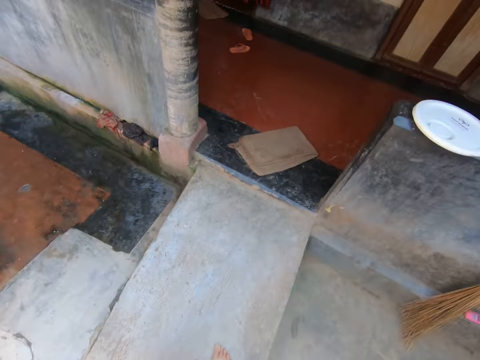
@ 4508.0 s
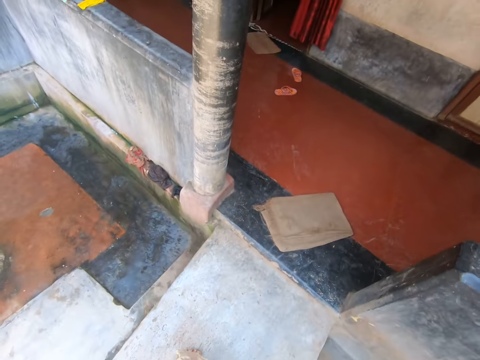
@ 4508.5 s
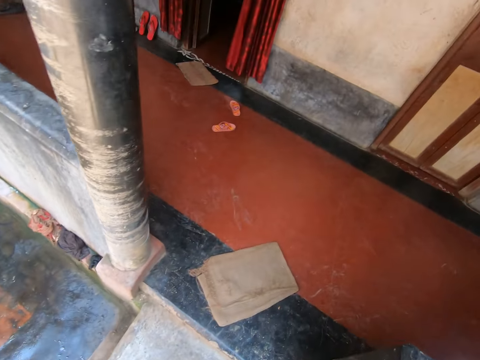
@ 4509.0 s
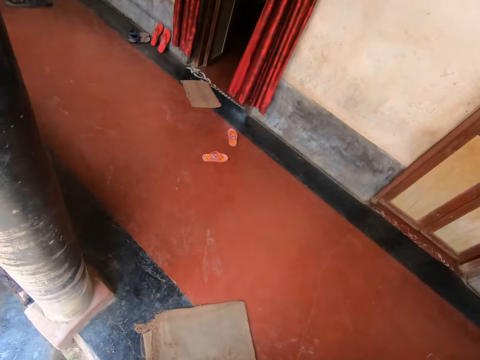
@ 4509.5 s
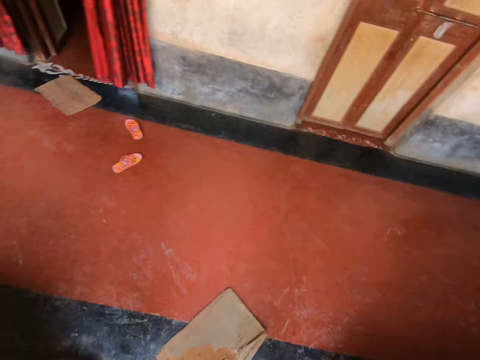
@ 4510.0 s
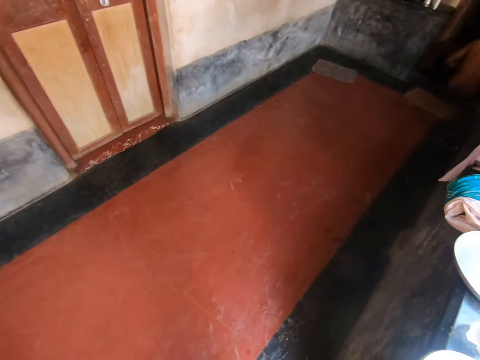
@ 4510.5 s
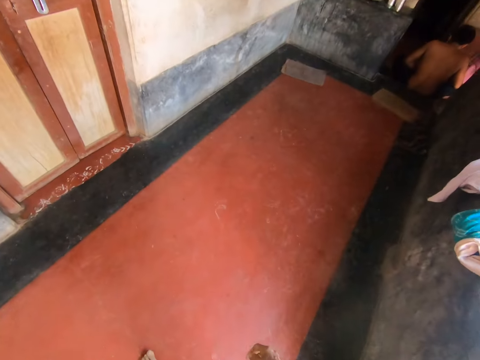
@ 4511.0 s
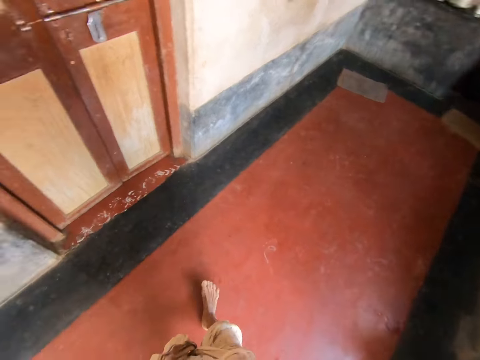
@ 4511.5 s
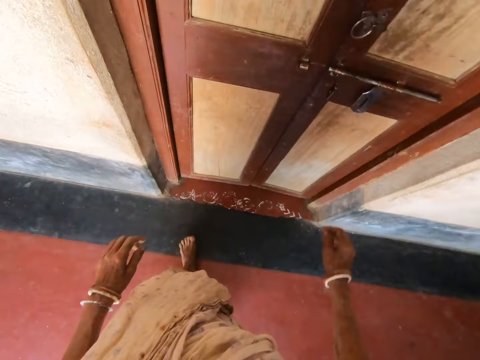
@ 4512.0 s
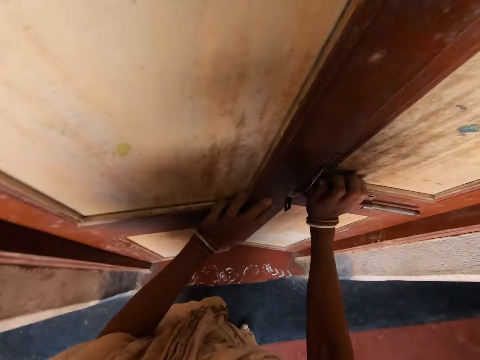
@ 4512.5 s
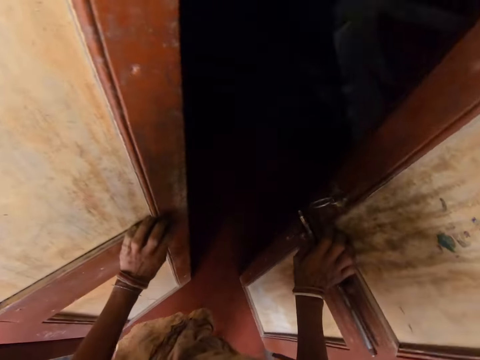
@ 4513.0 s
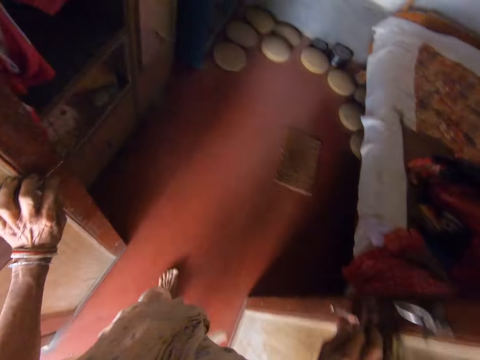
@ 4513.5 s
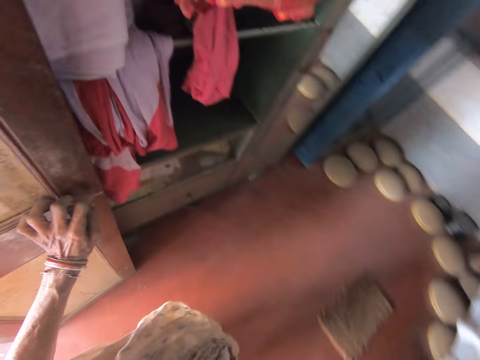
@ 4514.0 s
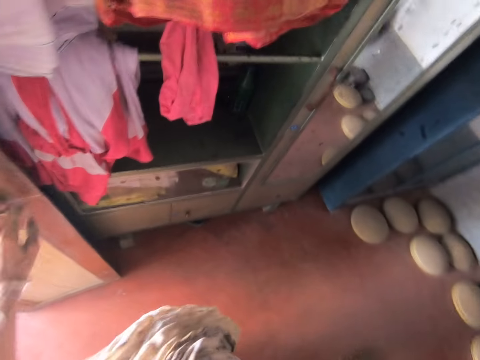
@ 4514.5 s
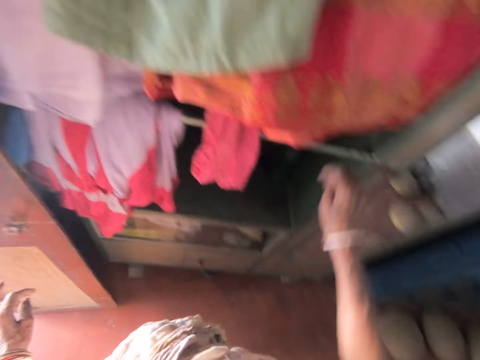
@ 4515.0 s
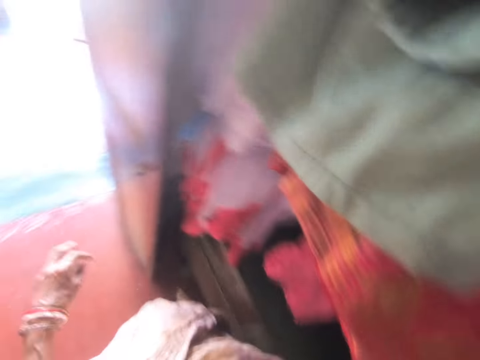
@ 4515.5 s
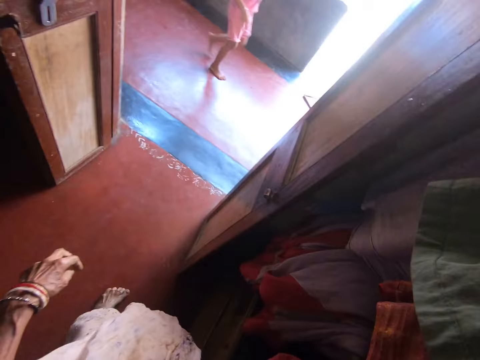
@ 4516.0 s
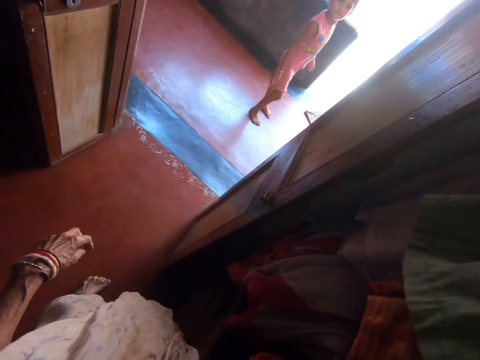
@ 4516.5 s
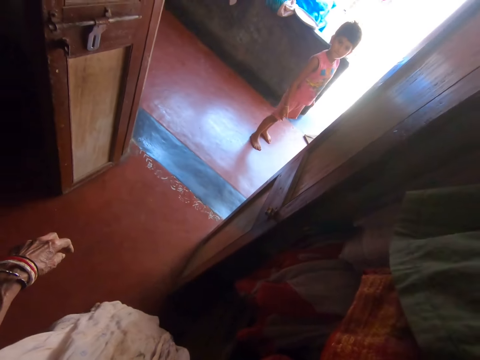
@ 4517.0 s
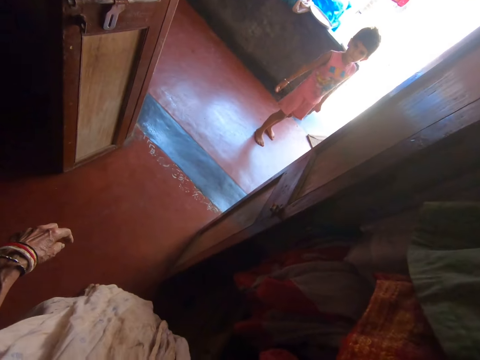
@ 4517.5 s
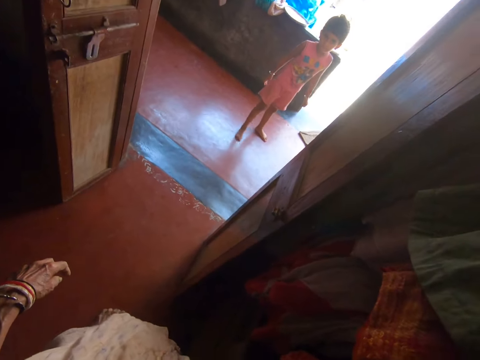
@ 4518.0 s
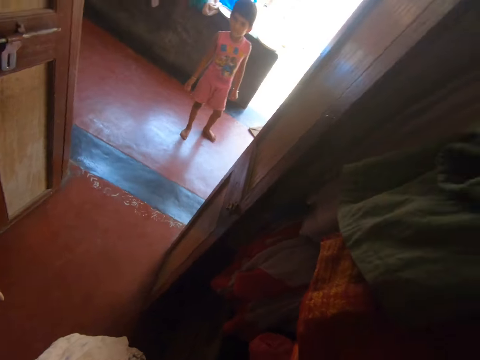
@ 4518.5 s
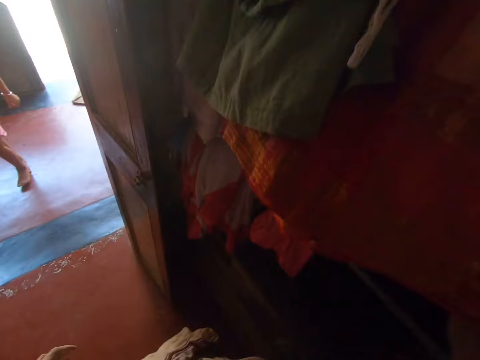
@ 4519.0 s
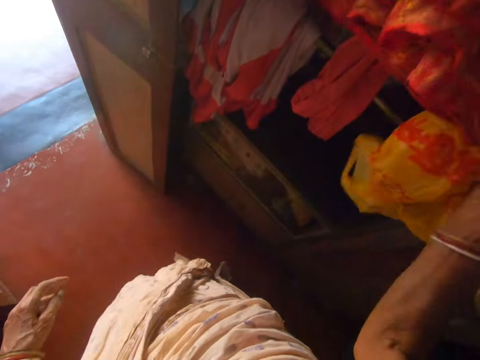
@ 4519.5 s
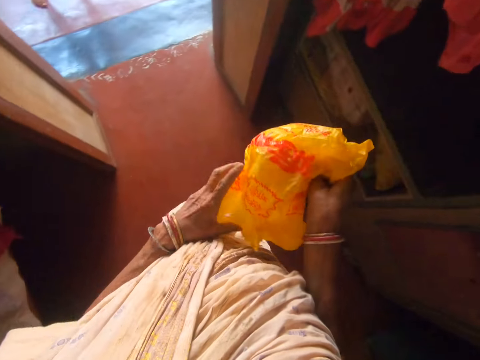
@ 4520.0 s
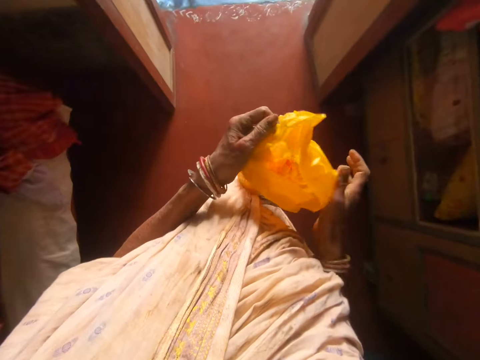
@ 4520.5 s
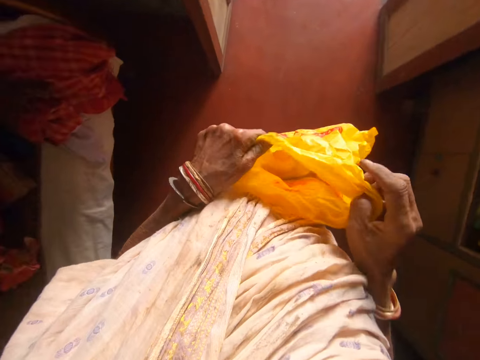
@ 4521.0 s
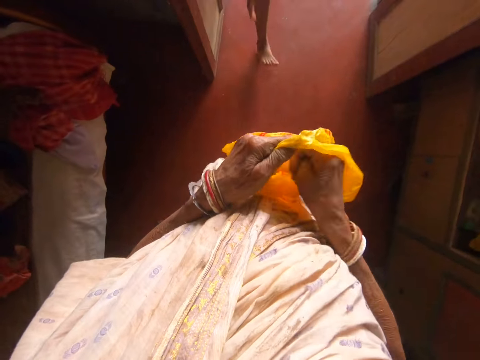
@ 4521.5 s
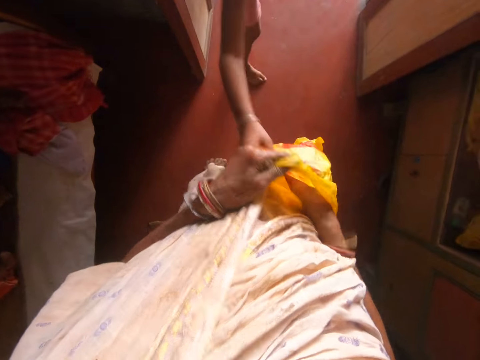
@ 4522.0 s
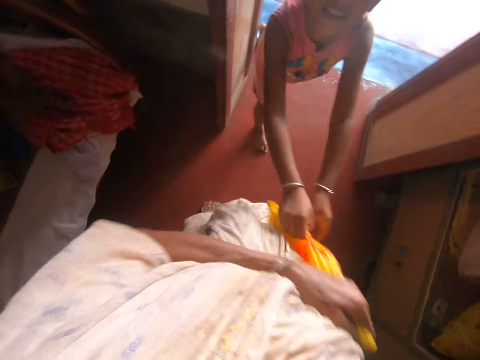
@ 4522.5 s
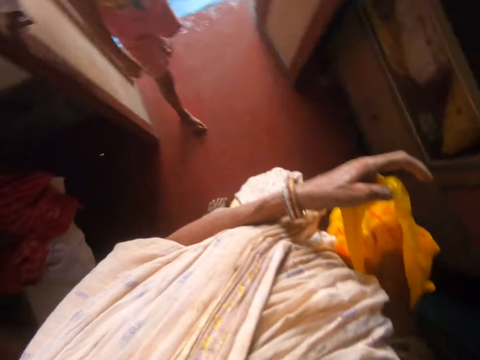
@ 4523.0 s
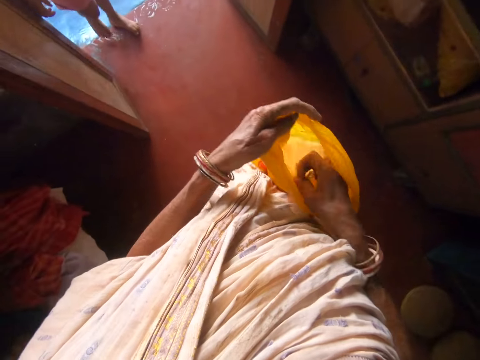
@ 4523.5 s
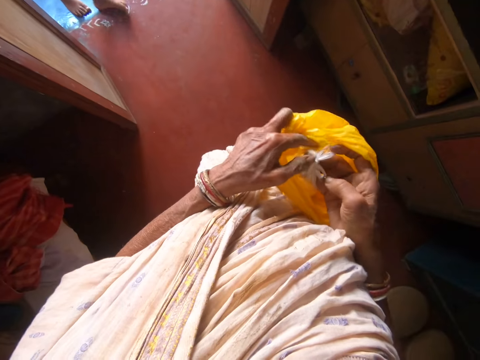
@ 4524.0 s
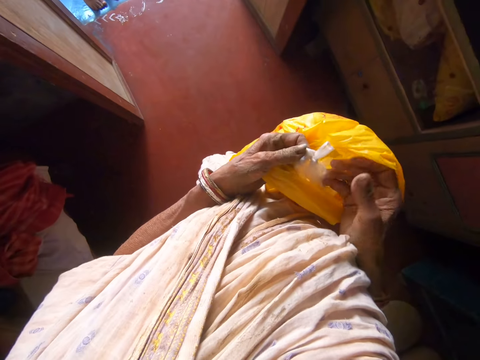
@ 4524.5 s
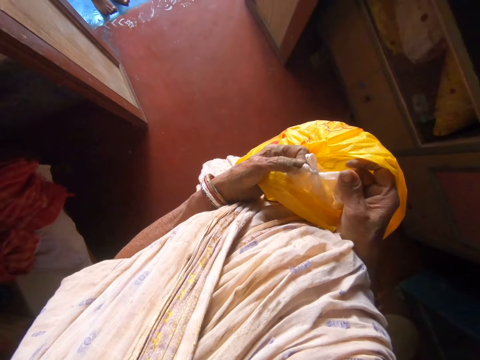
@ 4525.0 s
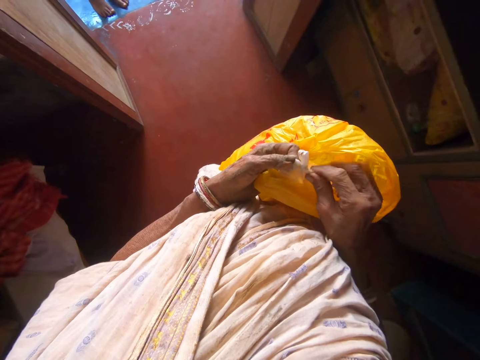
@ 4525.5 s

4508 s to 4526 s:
The camera wearer talks to a girl. She opens the door with her hands. She puts her right hand into a wardrobe. She removes the plastic bag in the wardrobe. The girl walks towards the camera wearer. The camera wearer speaks to the girl. She removes a nylon from the wardrobe with her right hand. She holds the polythene with her hands. She puts her right hand into the polythene. The girl grabs the polythene from the camera wearer with her right hand. The girl touches the plastic bag. The camera wearer pulls the polythene from the girl's right hand. She loosens a polythene inside the nylon with her hands.

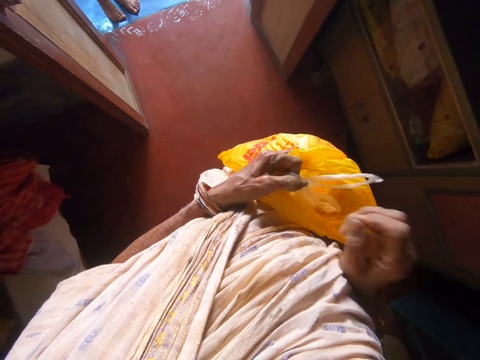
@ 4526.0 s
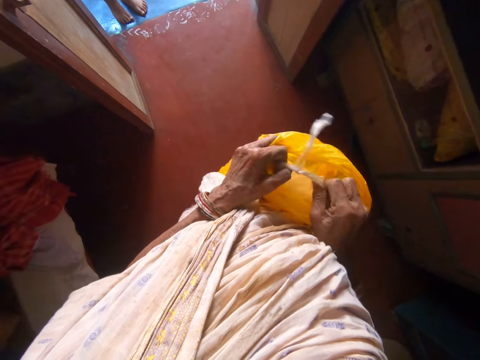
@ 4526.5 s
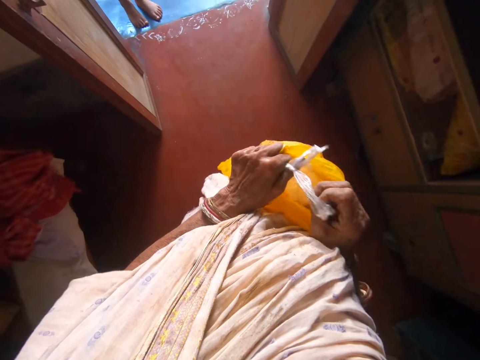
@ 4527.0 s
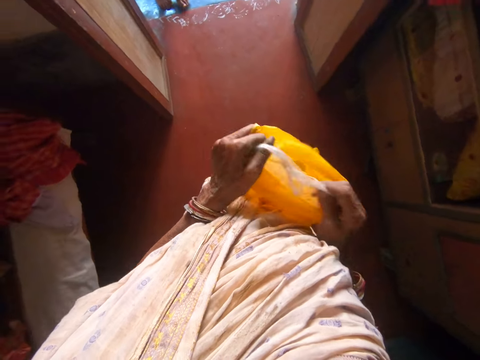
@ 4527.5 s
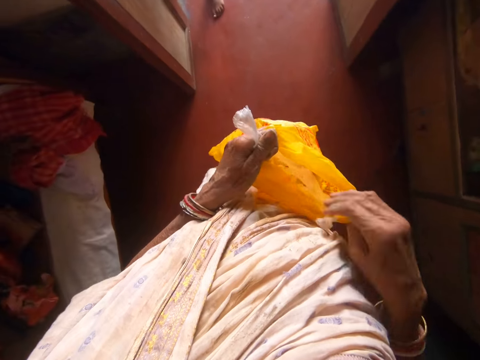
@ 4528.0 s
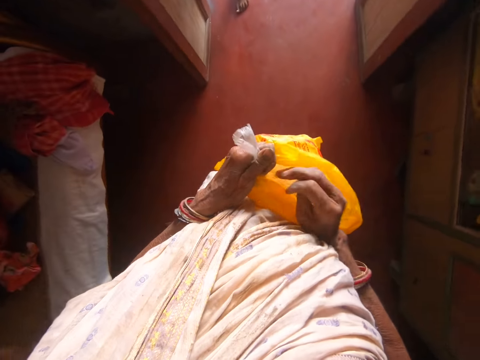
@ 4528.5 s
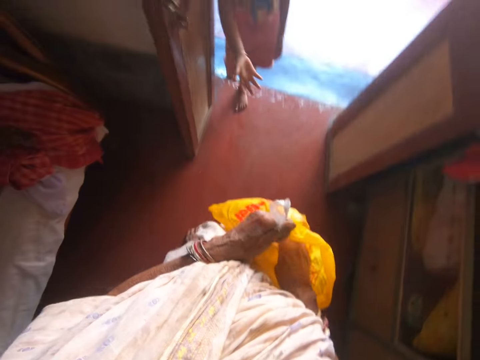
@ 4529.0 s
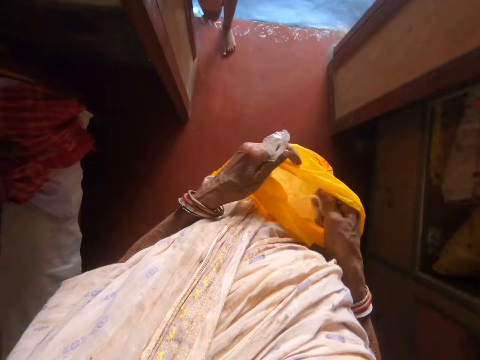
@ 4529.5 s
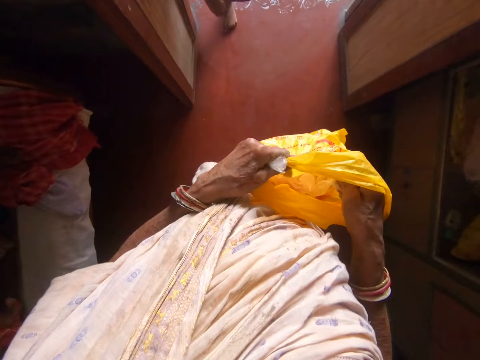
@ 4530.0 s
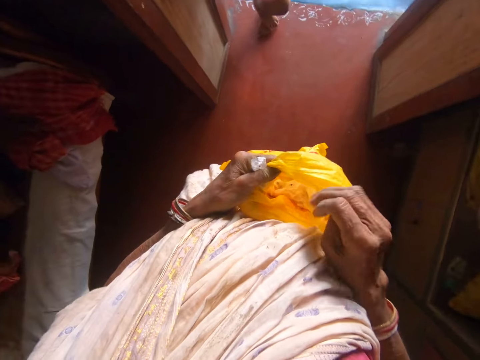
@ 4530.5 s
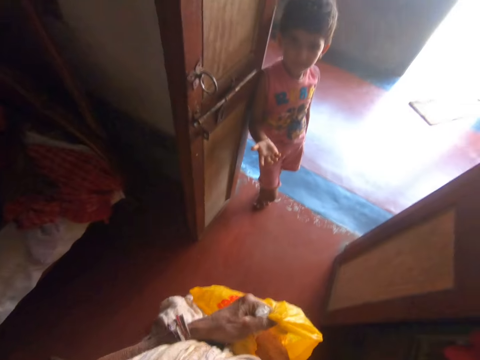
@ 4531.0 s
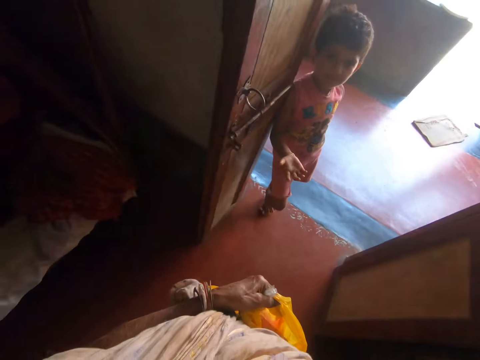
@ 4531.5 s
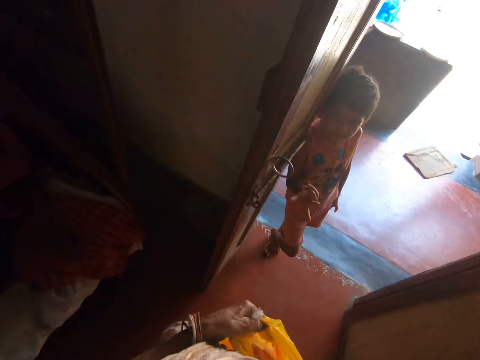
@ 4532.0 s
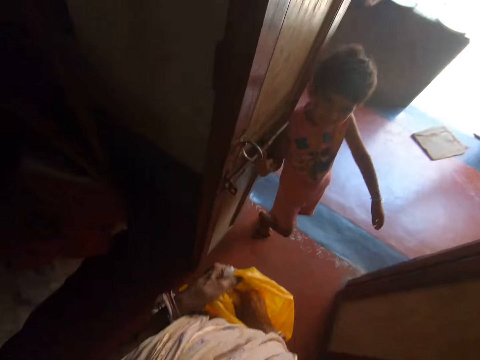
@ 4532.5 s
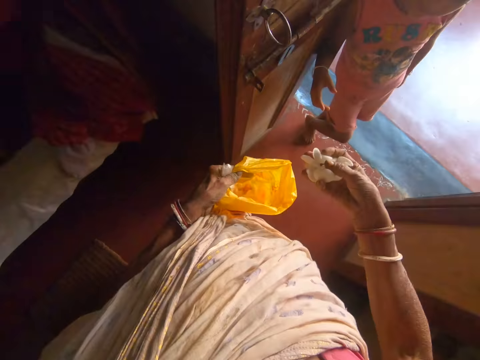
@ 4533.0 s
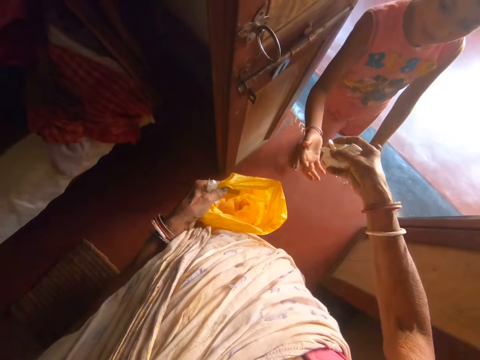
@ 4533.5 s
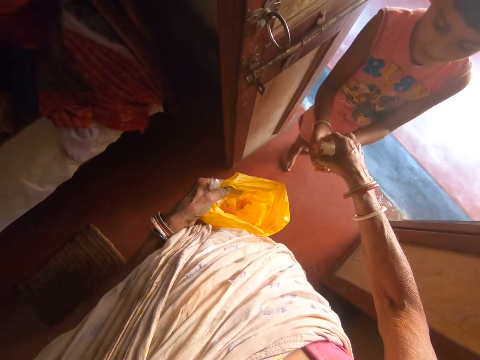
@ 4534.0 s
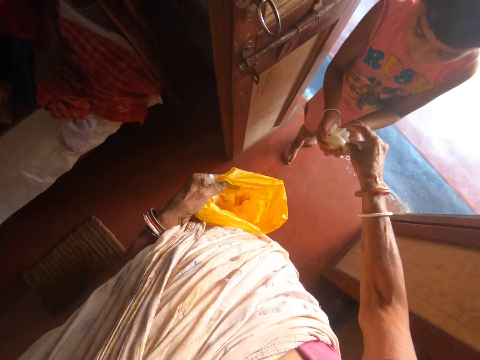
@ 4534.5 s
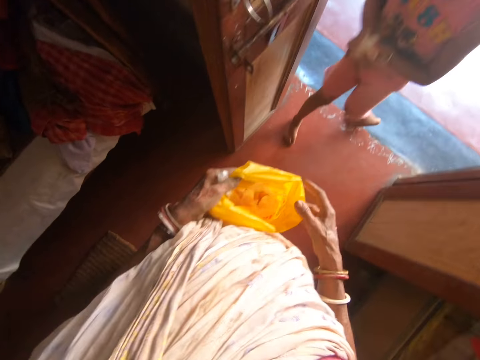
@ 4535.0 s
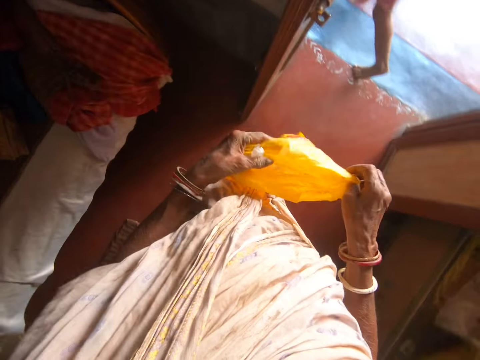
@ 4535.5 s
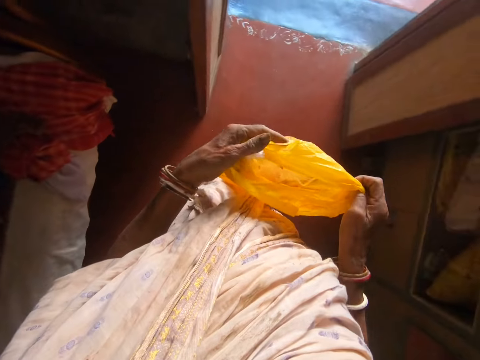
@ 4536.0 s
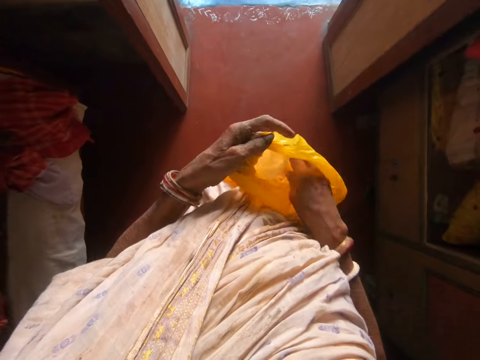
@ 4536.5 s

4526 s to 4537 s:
The camera wearer opens the plastic bag. She takes snacks from the polythene with her right hand. The girl stretches her right hand towards the camera wearer. The camera wearer removes something in the plastic bag. The girl collects the snack from the camera wearer with her right hand. The camera wearer gives the girl something. The girl runs away from the camera wearer.
